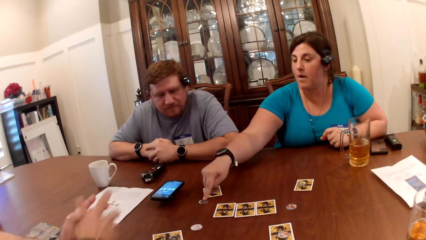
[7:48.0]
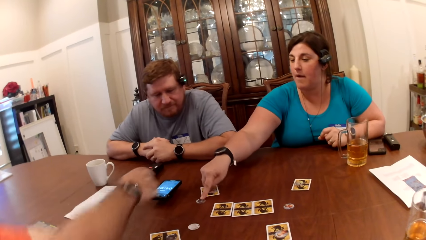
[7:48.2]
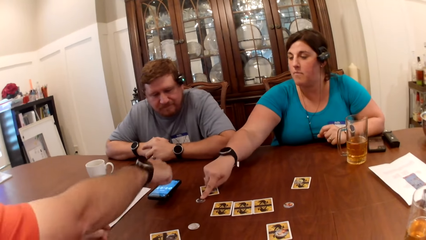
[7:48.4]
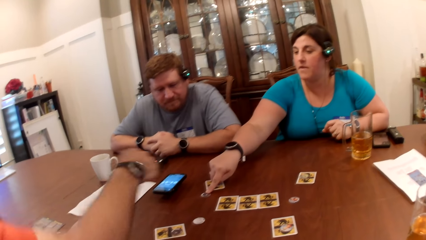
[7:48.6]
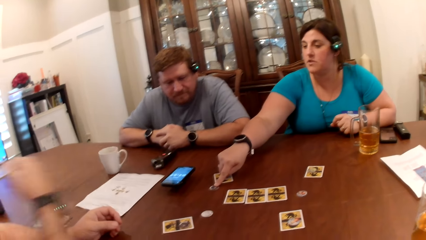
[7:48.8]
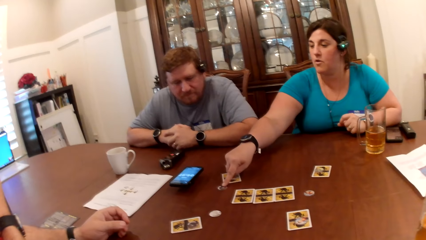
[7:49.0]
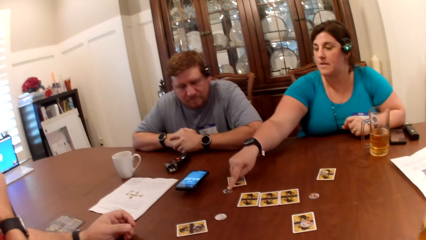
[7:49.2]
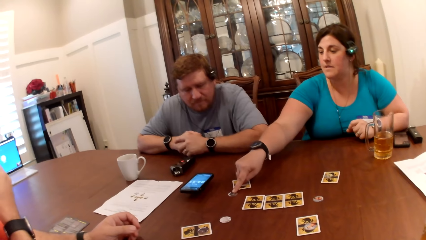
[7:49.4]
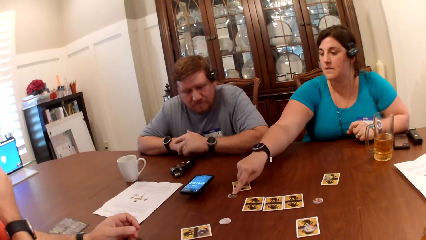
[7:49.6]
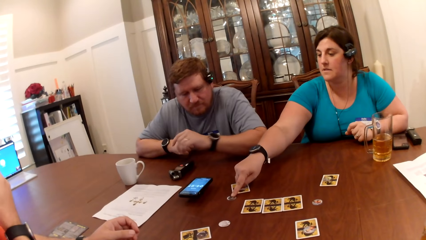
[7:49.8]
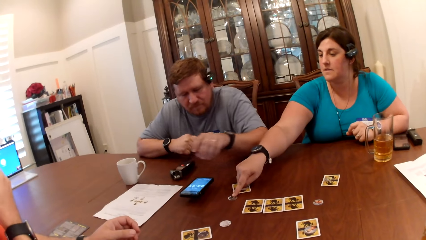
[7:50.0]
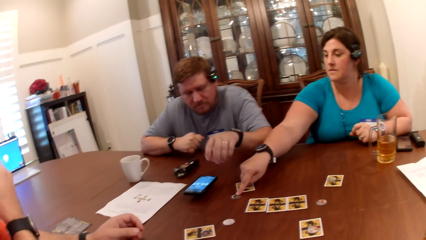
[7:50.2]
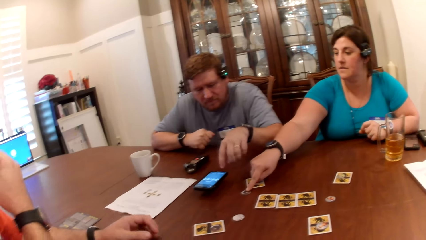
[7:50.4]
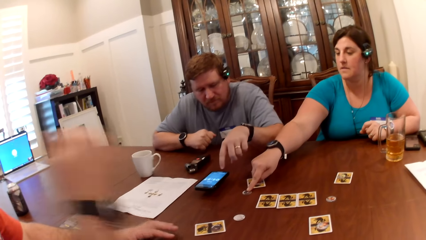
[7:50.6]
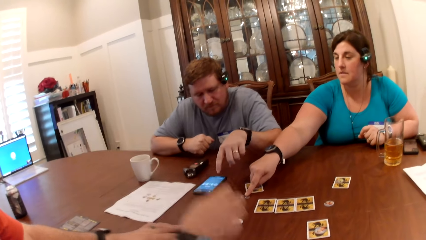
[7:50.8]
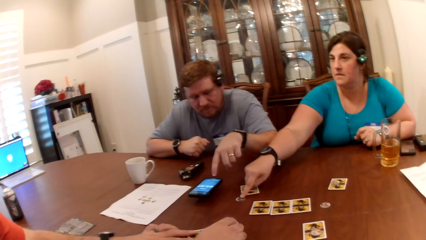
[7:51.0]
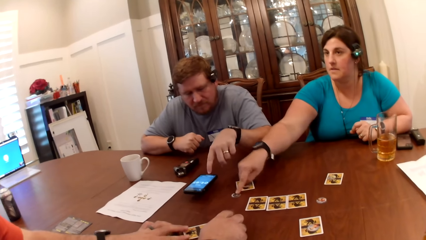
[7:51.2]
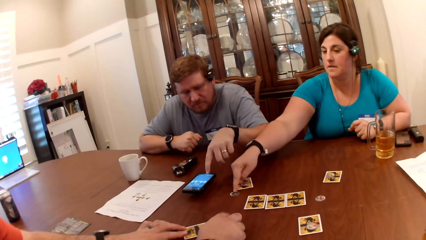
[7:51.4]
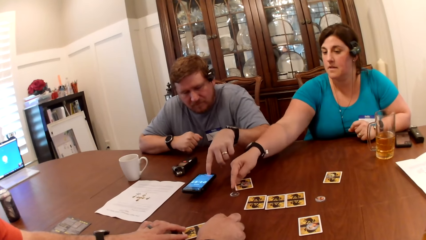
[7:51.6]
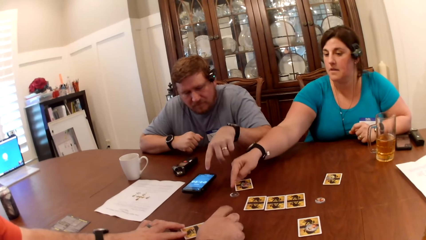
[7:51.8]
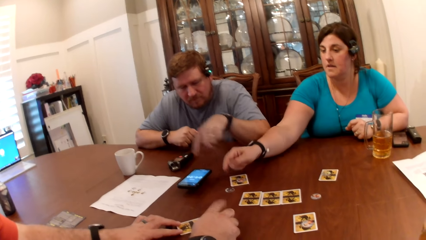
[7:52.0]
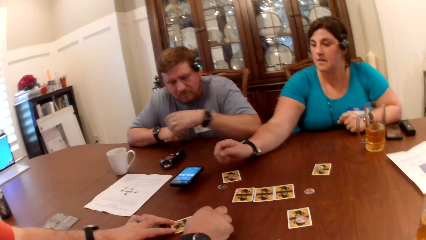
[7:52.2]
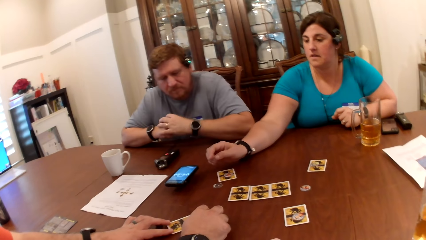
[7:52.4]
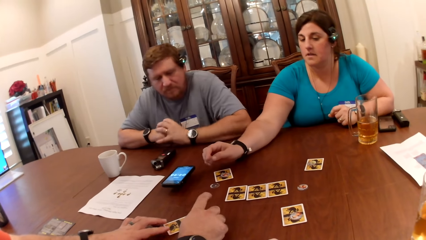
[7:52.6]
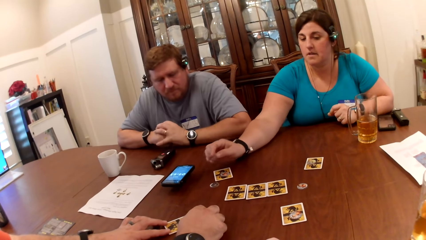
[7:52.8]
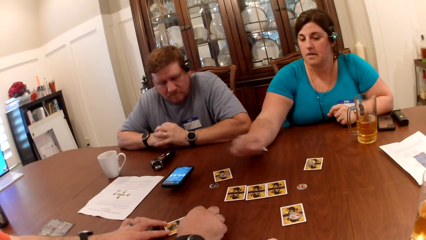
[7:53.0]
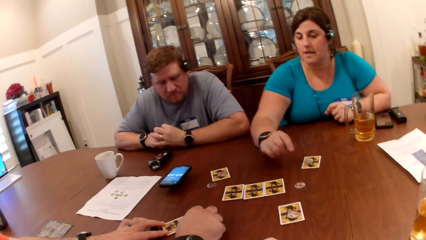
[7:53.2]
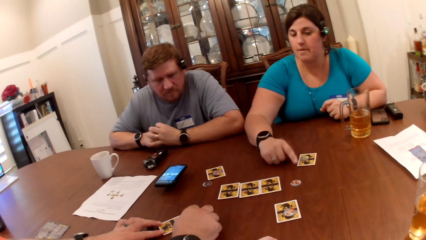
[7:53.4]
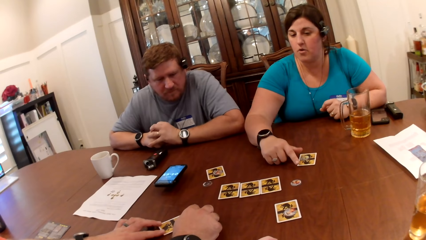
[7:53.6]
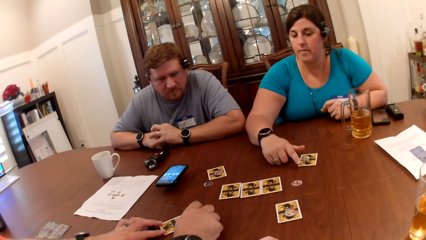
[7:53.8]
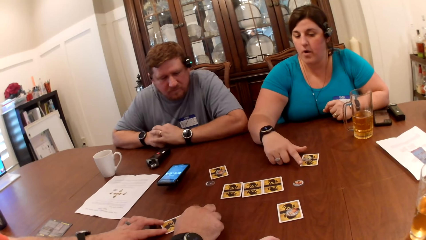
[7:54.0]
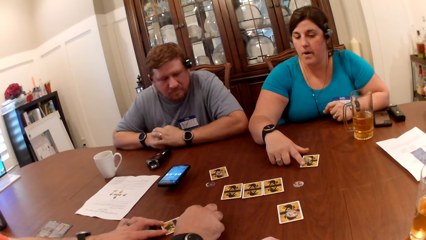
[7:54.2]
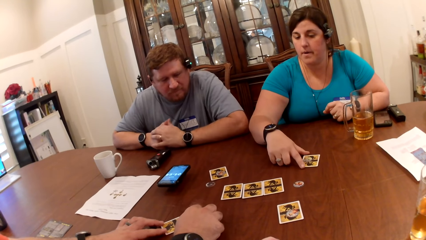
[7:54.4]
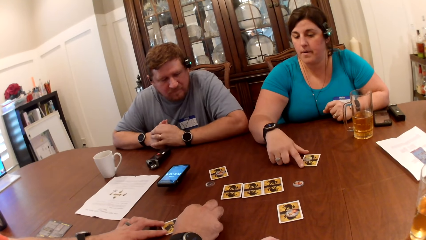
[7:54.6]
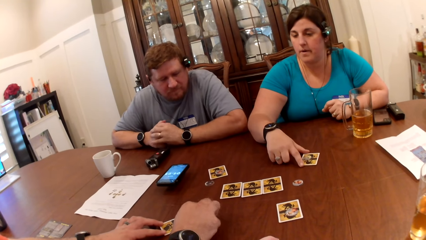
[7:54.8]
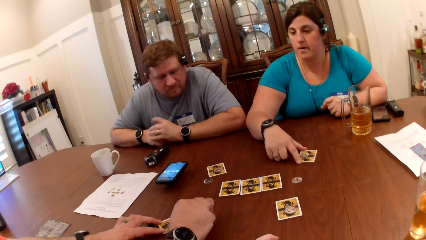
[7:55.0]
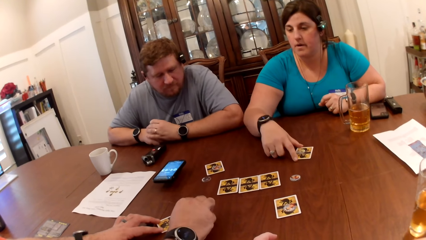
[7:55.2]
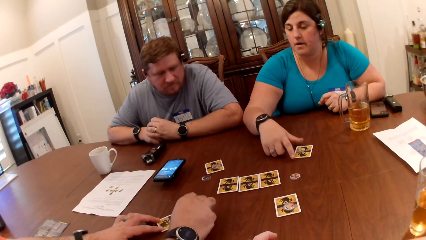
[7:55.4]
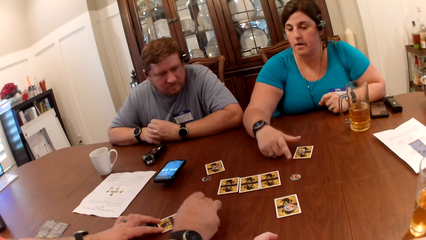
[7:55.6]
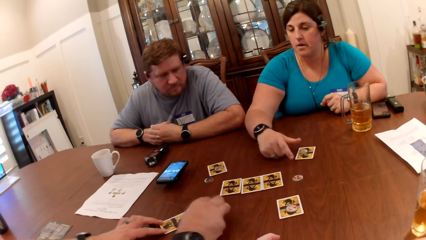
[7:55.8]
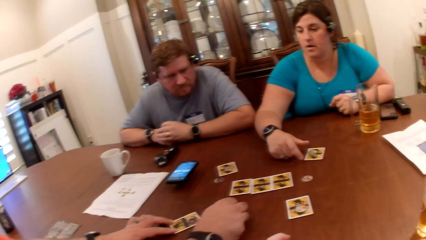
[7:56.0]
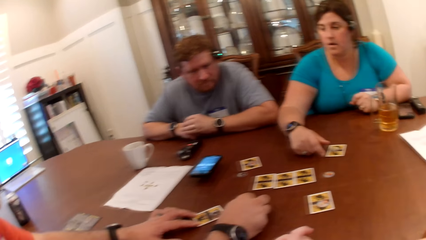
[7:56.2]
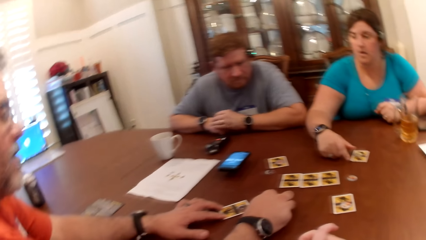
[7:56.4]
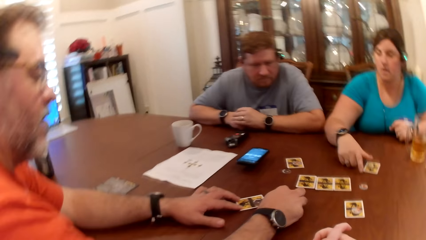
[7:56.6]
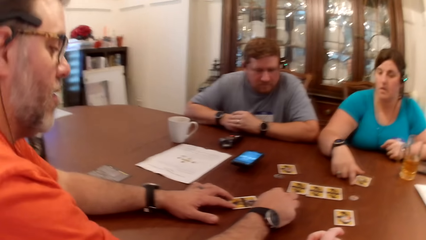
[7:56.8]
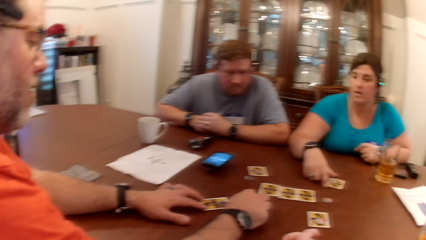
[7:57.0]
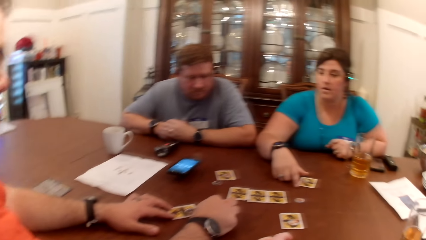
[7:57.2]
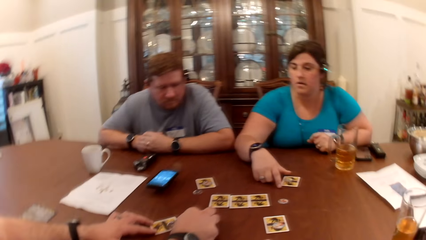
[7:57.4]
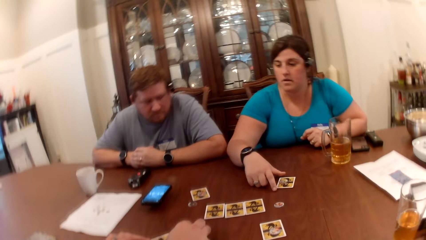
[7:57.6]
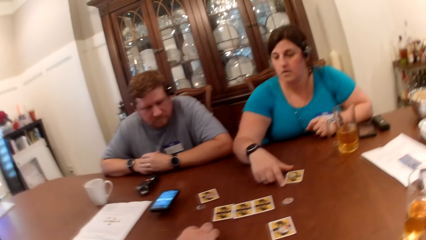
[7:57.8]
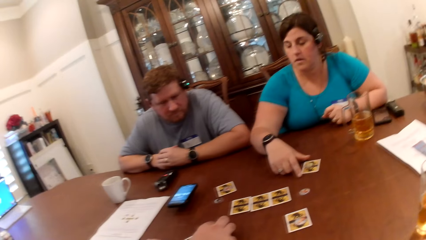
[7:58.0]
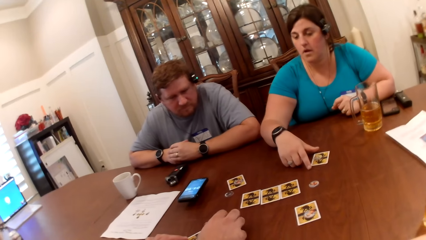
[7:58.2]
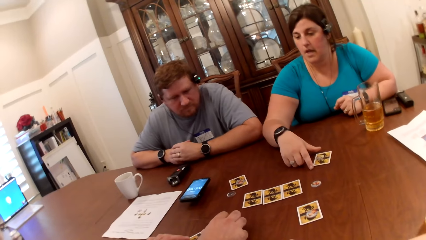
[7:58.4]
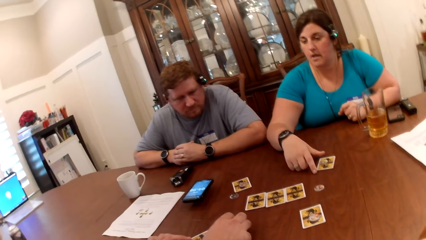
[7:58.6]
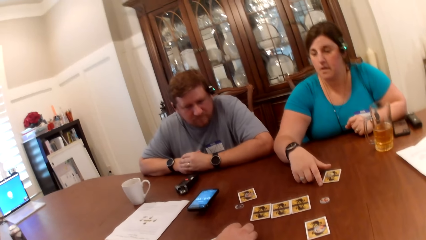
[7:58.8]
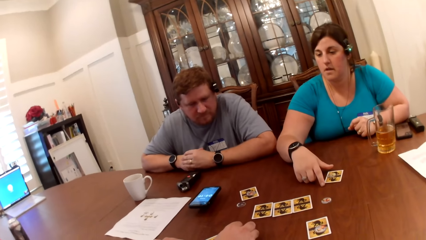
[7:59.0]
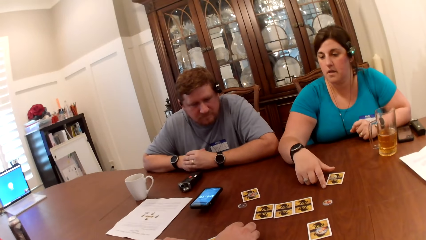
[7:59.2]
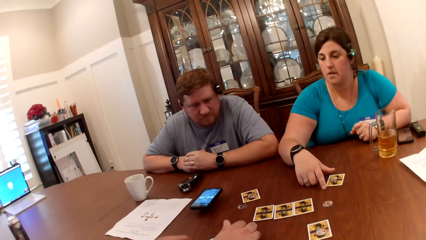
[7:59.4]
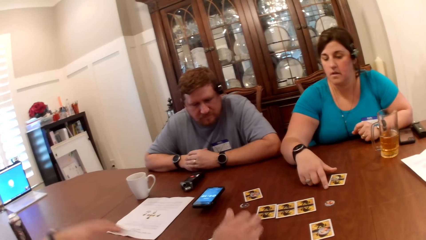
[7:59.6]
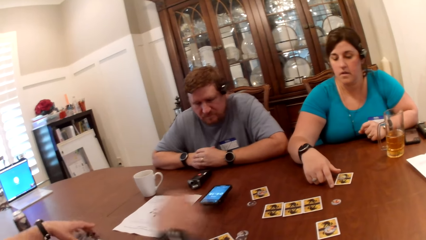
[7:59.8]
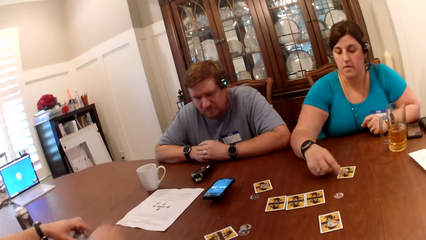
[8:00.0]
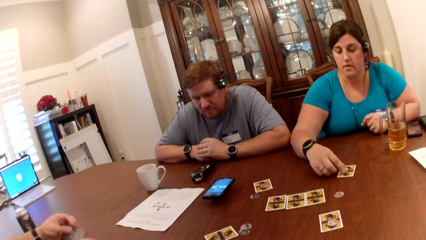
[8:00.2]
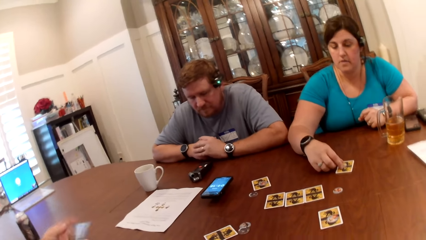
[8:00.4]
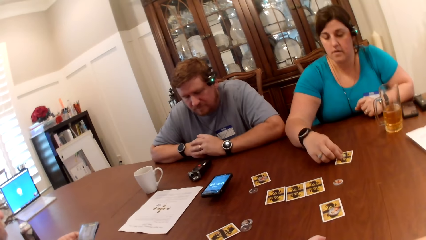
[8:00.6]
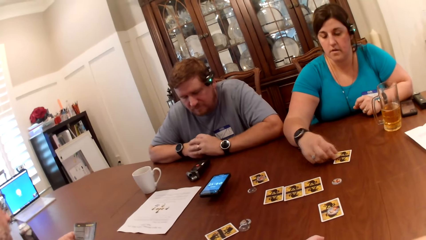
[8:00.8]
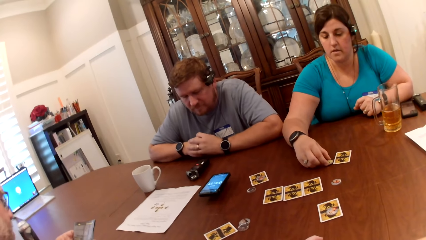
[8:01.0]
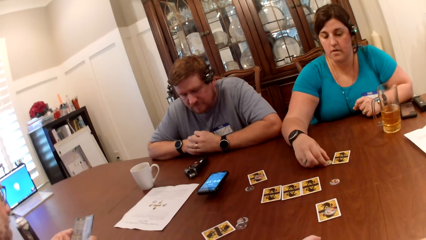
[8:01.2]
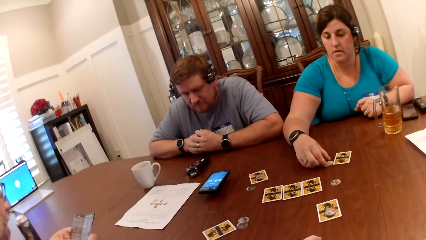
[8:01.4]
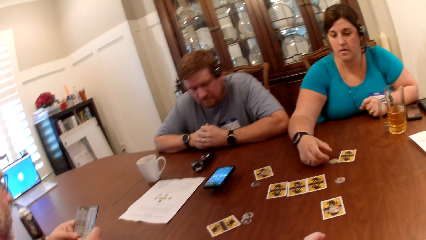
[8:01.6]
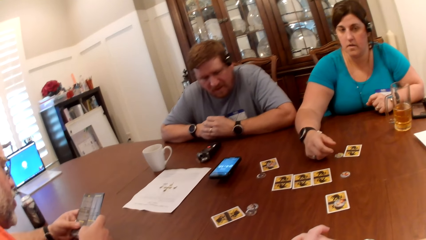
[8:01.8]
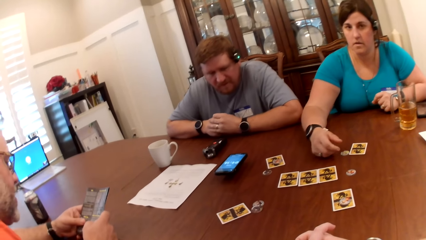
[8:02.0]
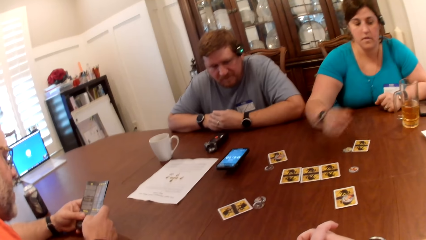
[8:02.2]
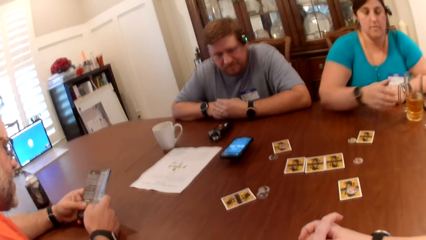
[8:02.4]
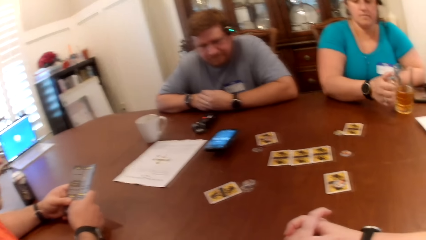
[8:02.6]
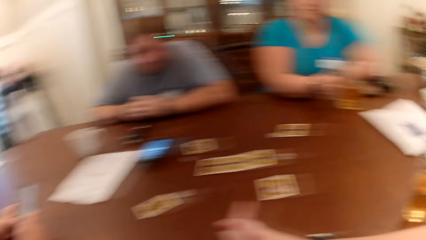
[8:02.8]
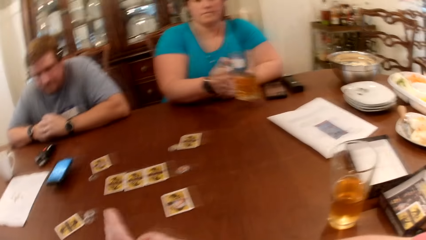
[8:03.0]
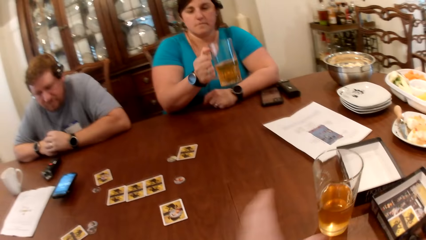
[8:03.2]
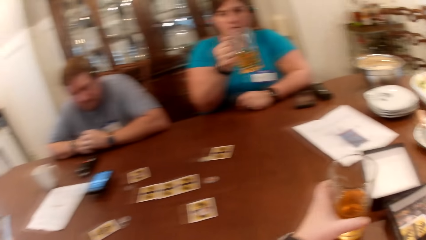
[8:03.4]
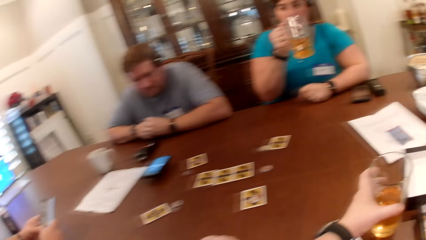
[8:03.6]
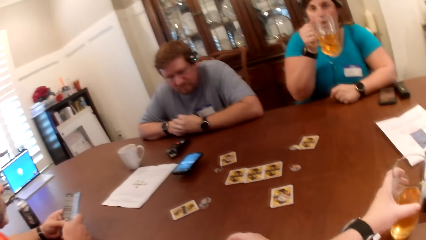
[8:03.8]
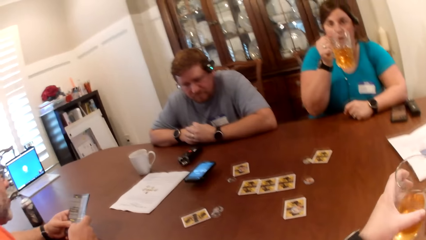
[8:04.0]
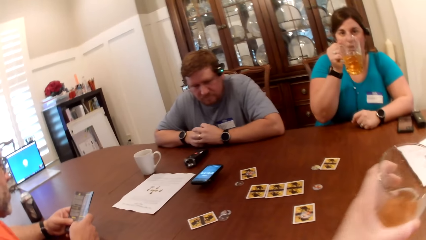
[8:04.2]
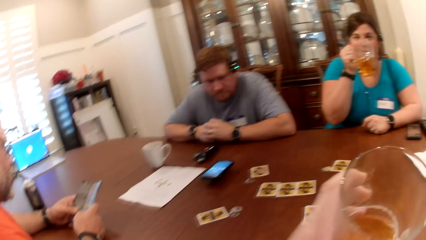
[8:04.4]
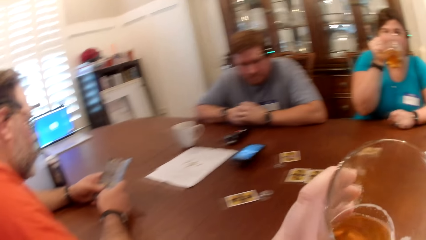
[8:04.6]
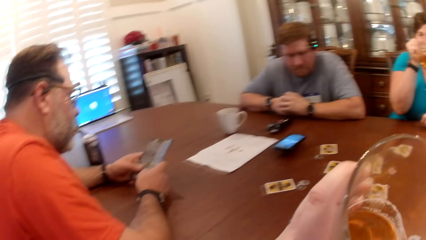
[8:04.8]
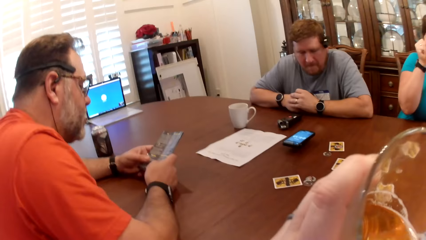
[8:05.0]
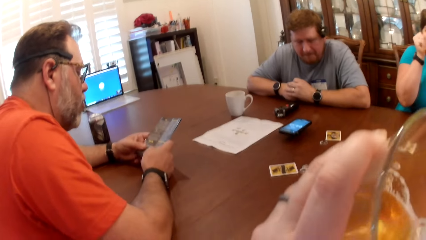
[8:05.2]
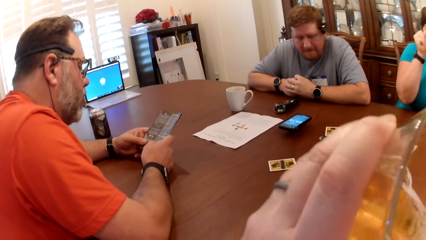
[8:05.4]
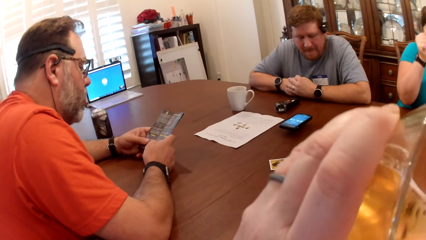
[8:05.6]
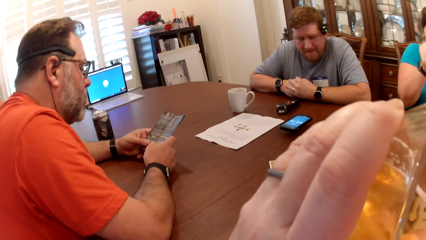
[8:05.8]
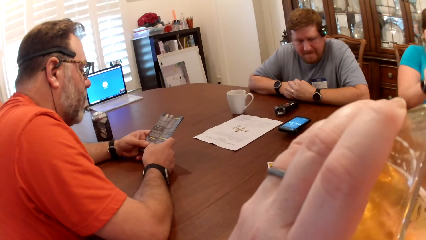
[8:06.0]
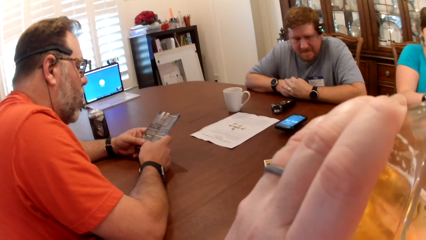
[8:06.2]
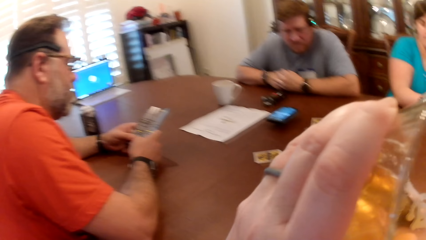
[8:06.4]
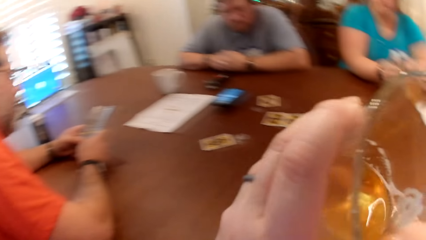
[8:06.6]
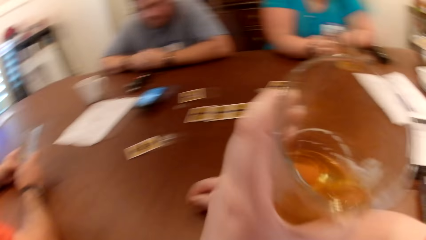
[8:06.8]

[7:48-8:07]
A woman touches the token on the table with her right hand. A man points at a phone on the table and converses with another man. The other man operates the phone on the table with his left hand. The first man taps the table with his hands. The woman converses with friends, adjusts the card on the table with her left and right hands, and converses with the first man. The first man picks up the manual on the table with both hands and reads the manual. The woman picks up the cup of beer on the table with her right hand. The camera wearer picks up a cup of beer on the table with her left hand. The woman drinks beer from the cup in her right hand. The camera wearer drinks beer from the cup in her left hand. The woman lowers the cup of beer in her right hand on the table.
